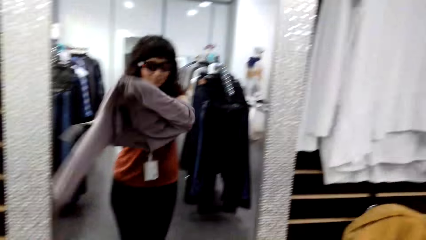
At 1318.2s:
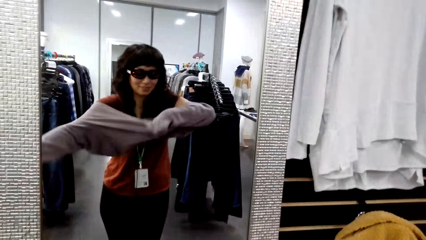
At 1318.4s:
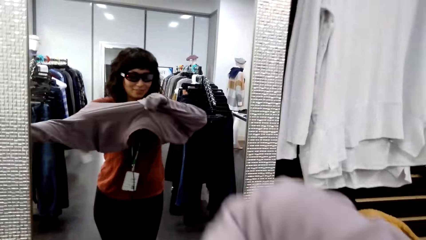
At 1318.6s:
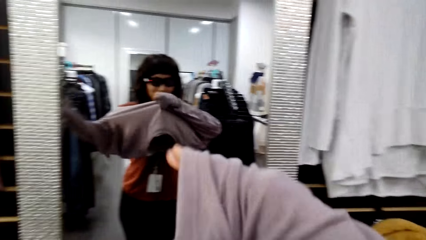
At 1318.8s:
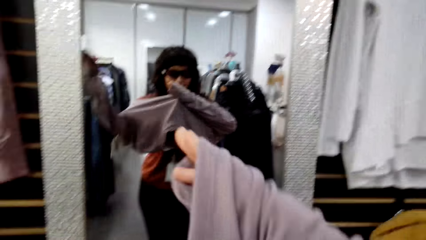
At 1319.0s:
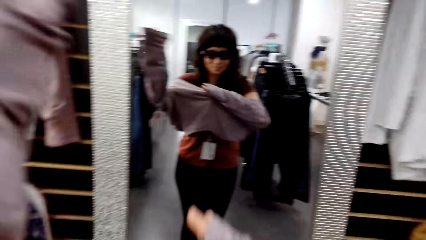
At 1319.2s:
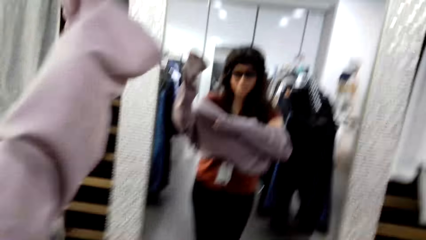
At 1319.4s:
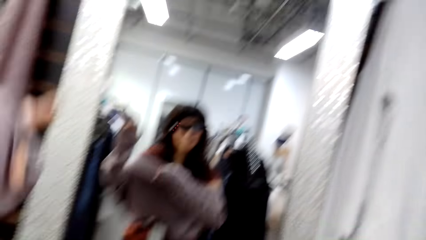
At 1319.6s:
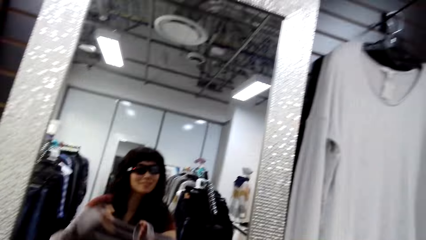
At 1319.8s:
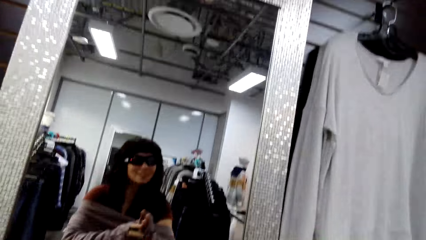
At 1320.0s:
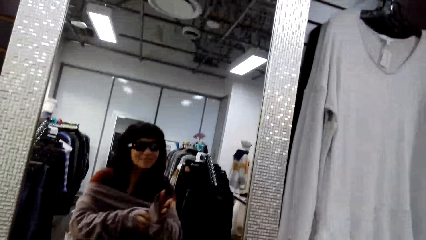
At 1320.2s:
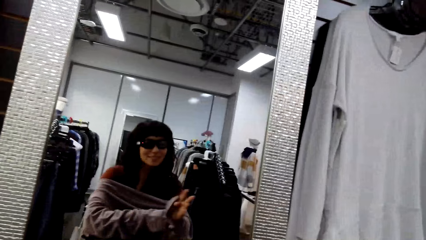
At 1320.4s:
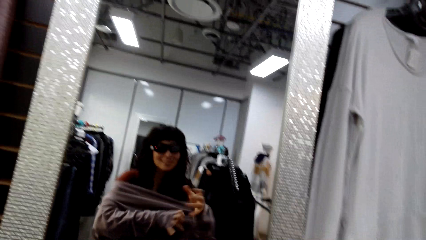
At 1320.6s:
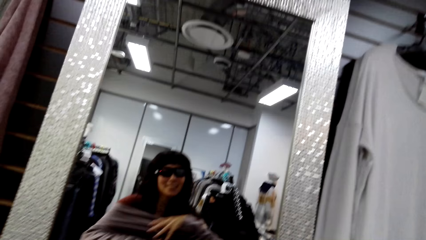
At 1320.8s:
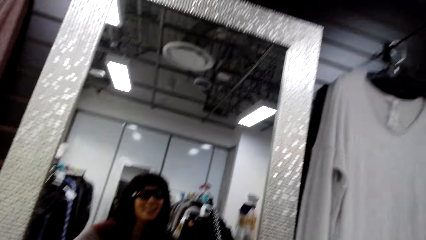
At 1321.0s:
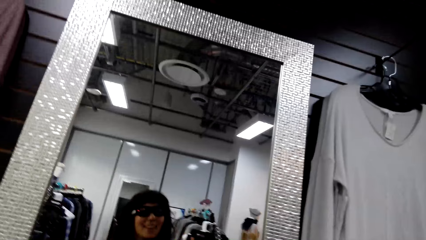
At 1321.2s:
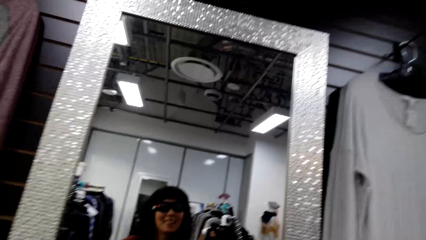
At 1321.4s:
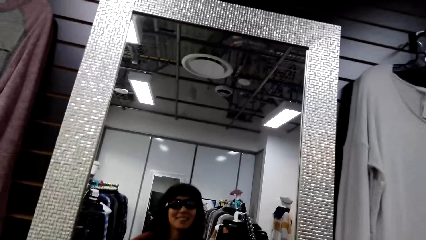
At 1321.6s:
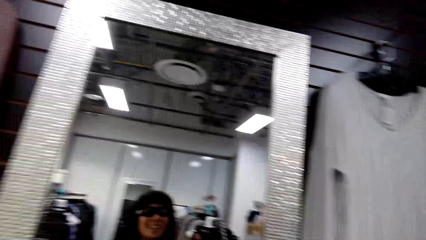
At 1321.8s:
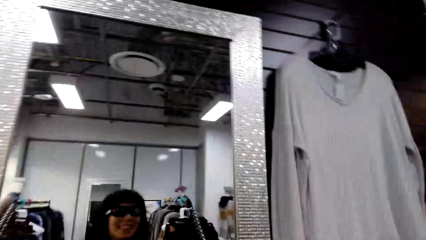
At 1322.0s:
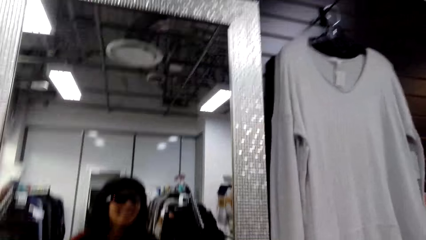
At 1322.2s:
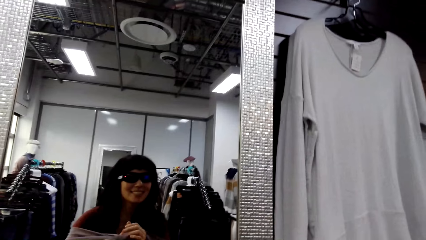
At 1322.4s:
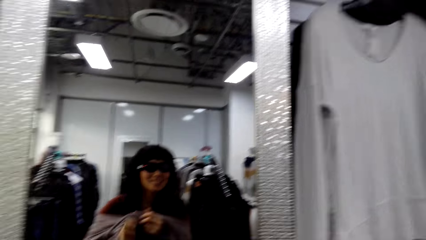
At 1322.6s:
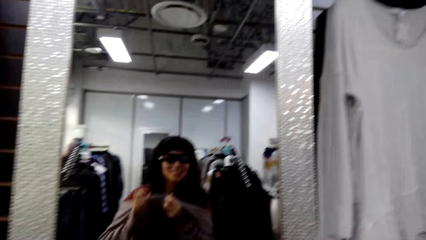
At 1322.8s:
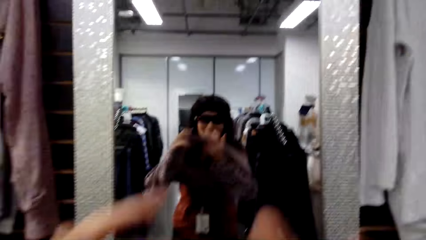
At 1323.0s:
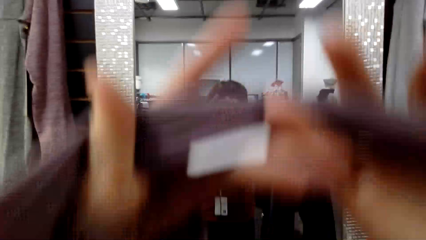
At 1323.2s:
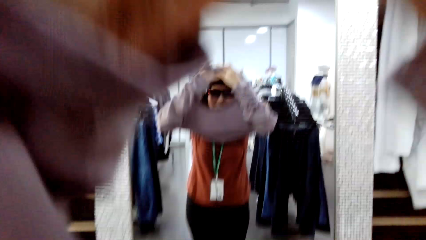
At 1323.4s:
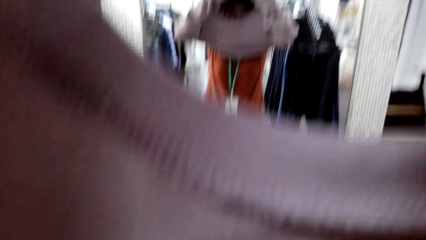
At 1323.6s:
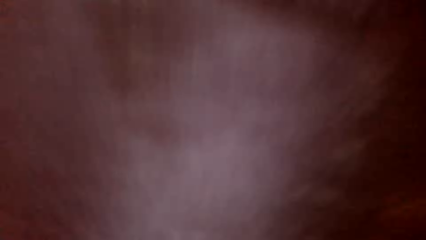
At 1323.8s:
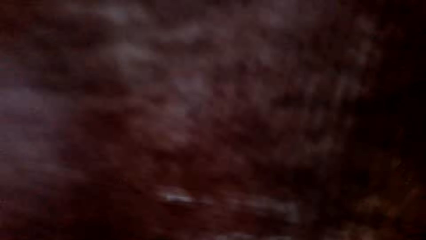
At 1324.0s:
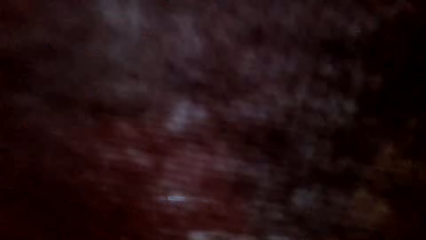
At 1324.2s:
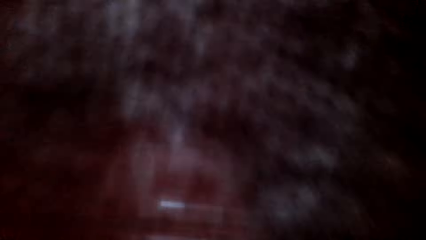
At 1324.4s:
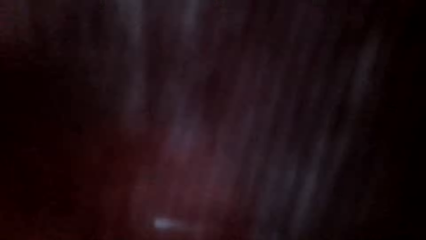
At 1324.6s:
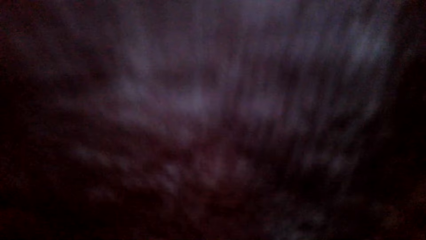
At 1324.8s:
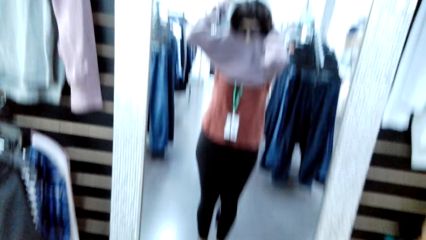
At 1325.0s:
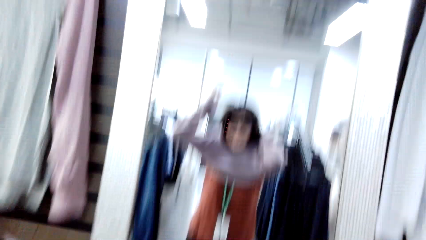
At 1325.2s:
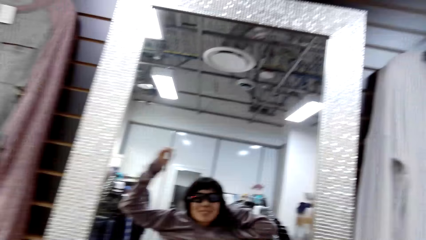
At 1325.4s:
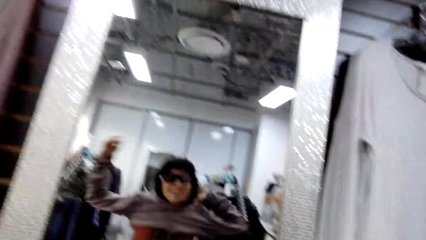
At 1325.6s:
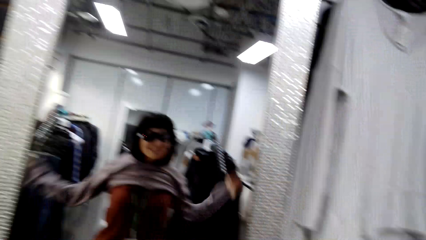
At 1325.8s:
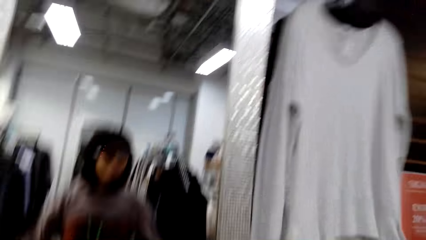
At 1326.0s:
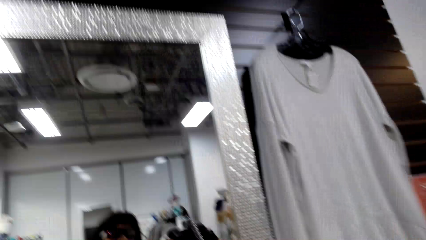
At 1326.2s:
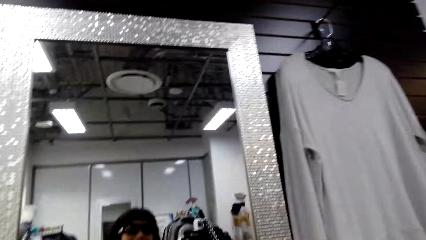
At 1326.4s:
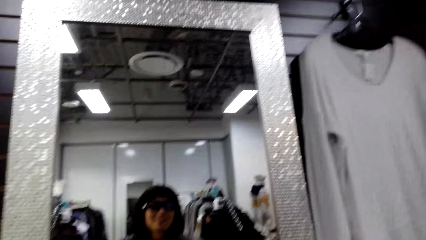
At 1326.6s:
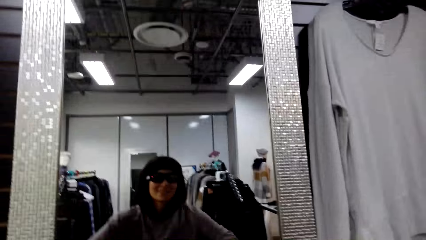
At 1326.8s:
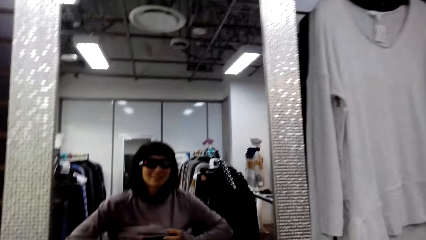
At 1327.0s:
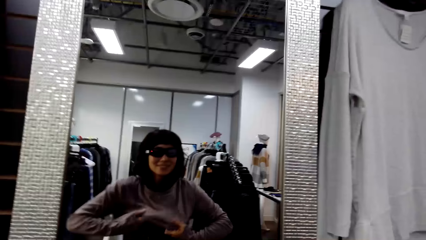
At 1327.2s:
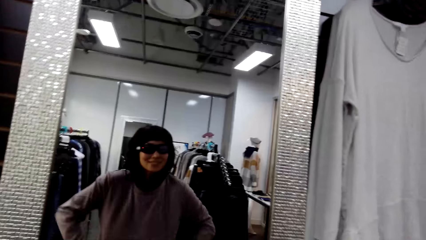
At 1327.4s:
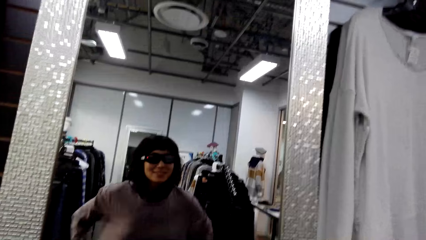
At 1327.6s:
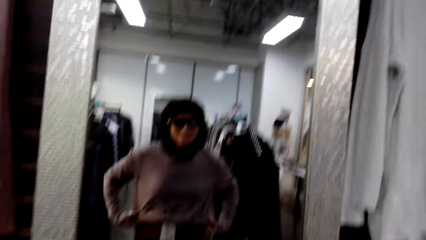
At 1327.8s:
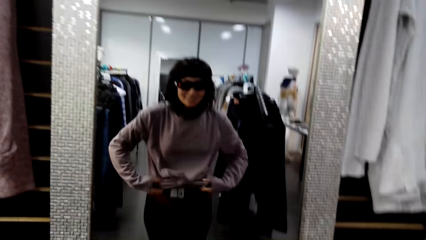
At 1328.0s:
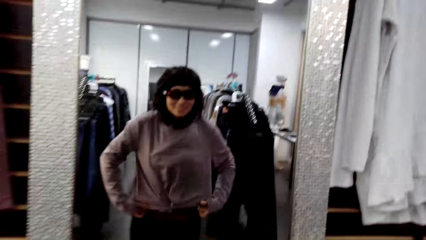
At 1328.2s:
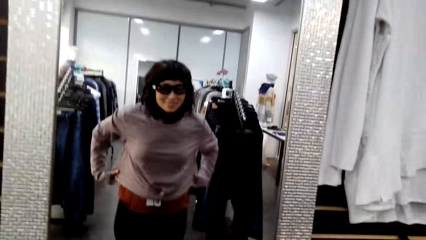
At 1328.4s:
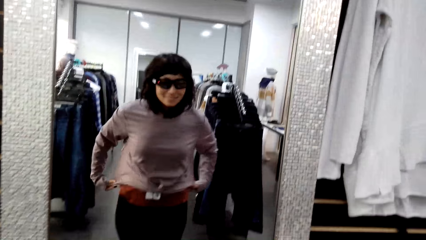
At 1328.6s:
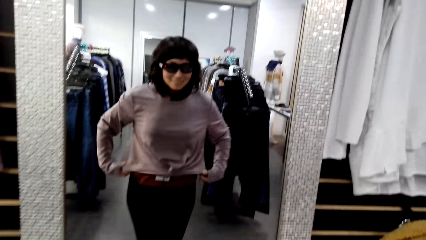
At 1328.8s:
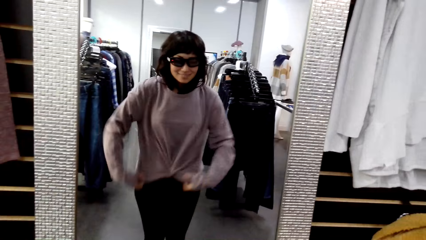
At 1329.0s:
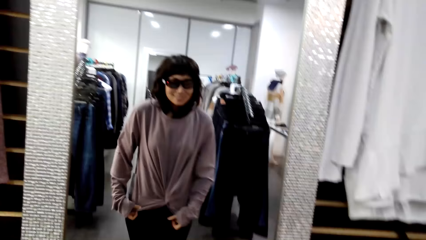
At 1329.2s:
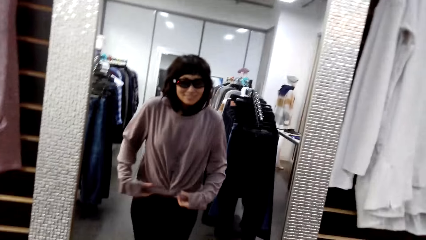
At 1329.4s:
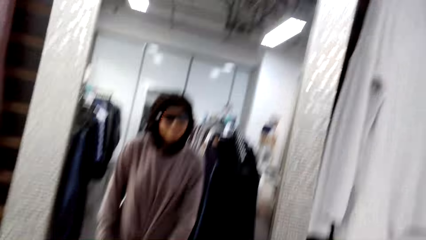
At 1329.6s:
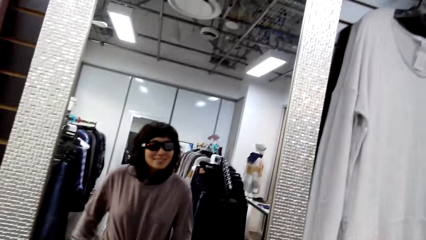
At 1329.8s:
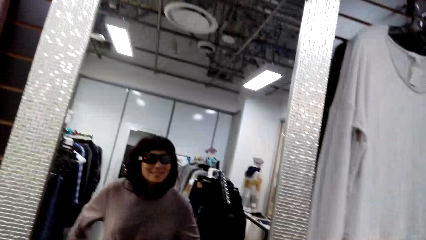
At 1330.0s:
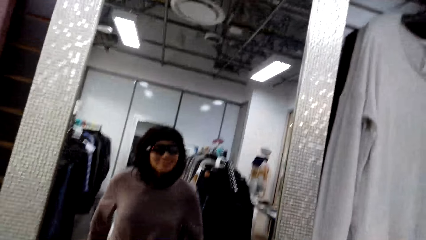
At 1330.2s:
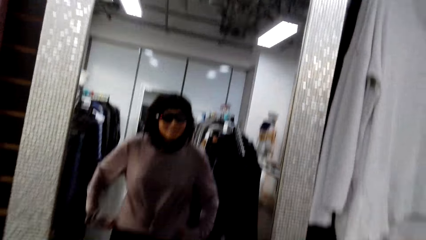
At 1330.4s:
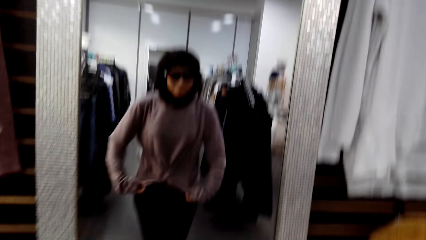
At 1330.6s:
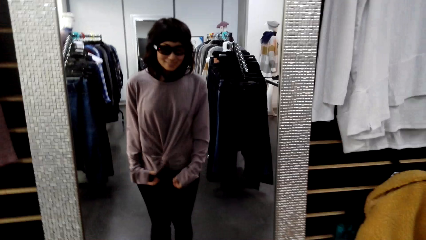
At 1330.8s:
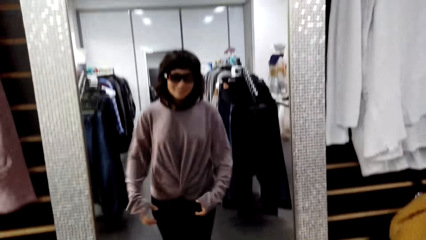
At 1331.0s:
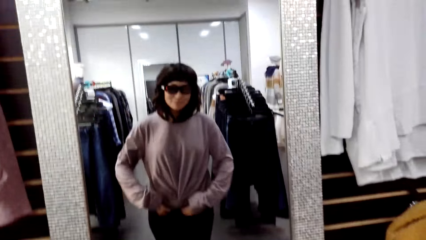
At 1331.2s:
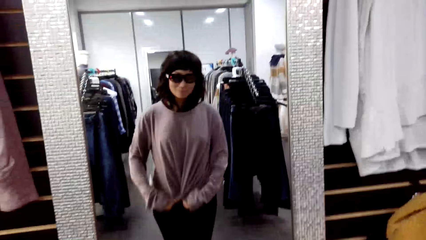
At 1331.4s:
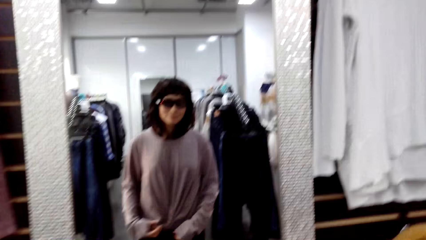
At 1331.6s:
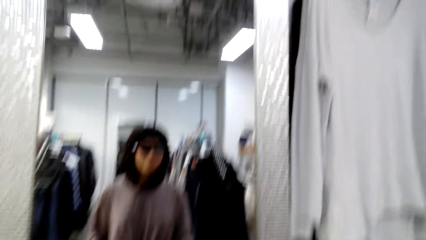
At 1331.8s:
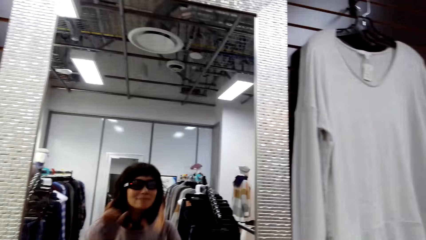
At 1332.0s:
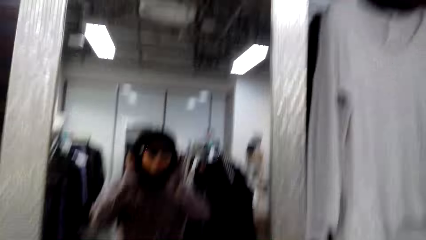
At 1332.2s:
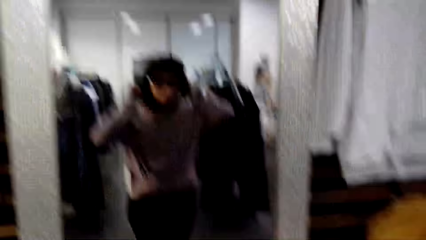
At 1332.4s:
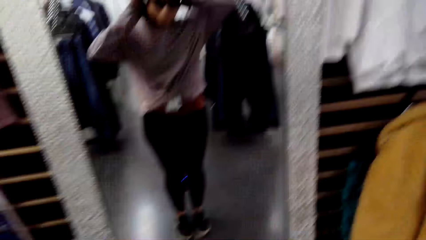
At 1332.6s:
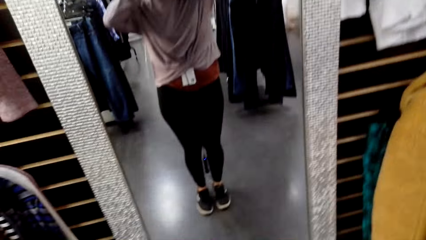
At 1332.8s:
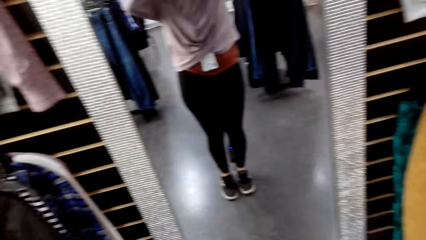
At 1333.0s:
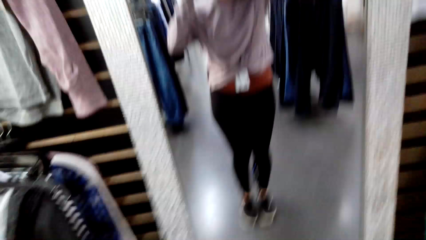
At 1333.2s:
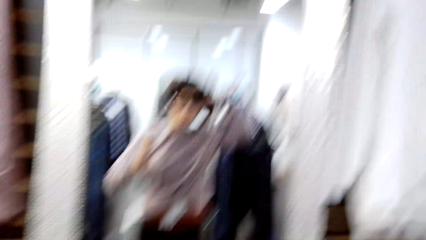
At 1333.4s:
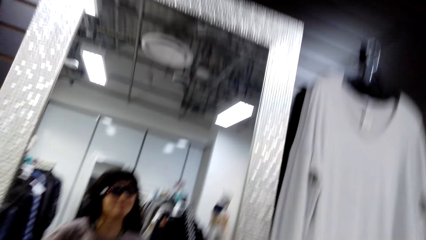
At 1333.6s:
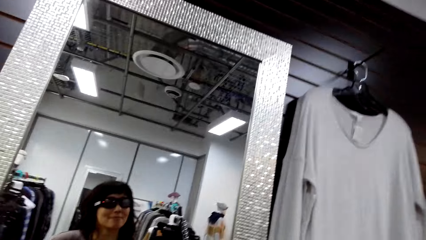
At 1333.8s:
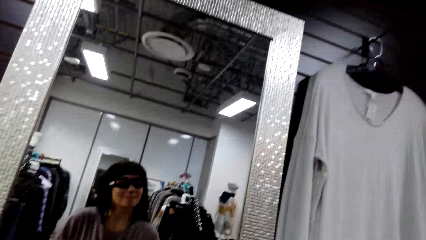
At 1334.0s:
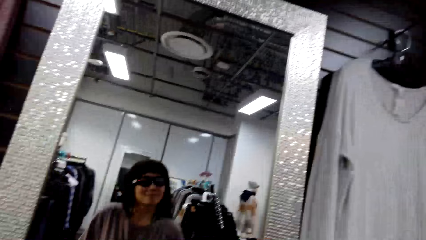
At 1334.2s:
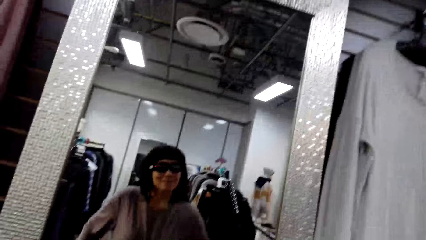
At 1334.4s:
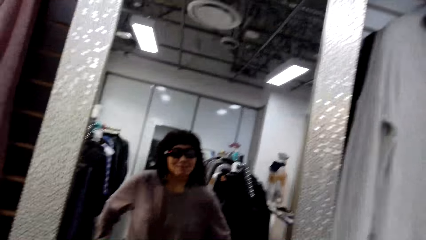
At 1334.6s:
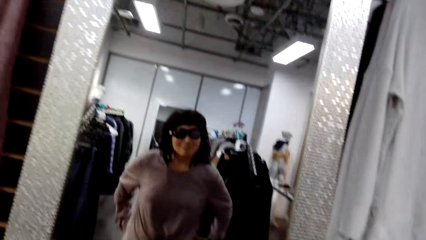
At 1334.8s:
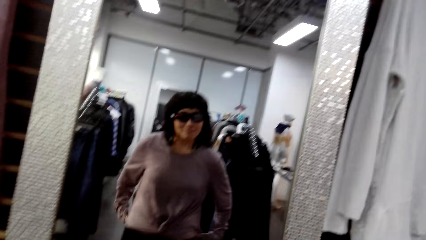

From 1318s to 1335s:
A man talks to the camera wearer. The camera wearer wears the top. She looks at herself in the mirror.
